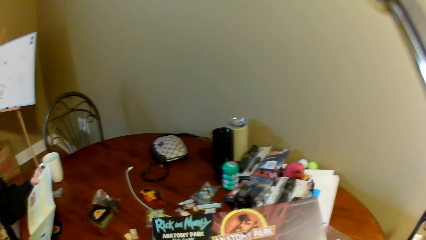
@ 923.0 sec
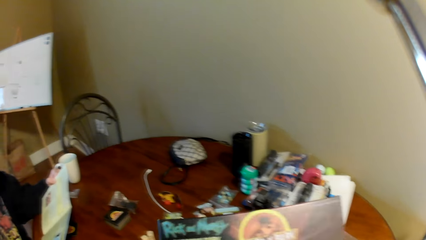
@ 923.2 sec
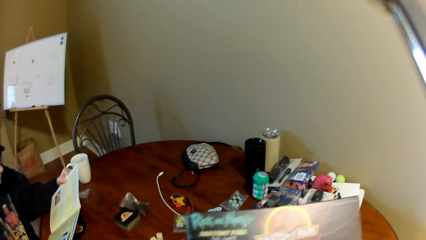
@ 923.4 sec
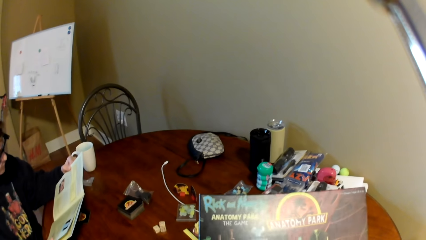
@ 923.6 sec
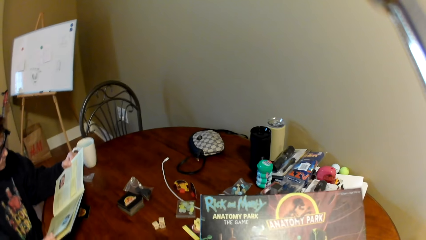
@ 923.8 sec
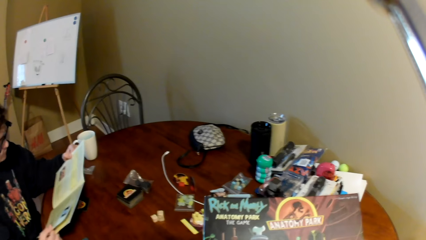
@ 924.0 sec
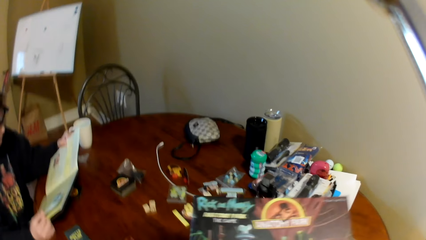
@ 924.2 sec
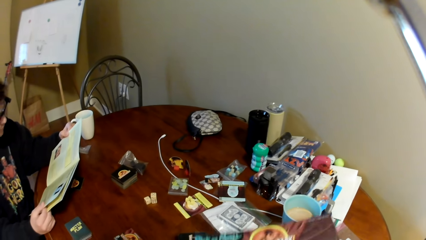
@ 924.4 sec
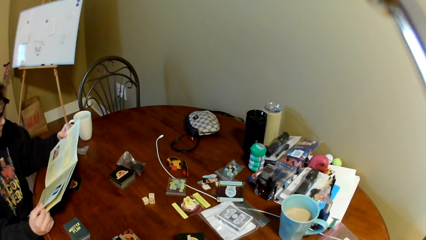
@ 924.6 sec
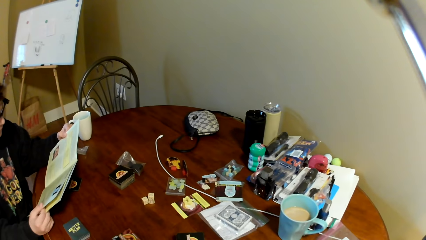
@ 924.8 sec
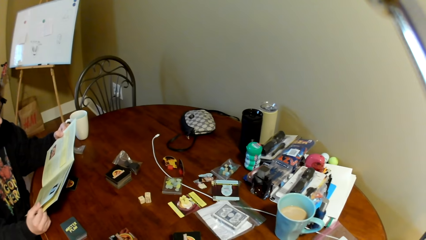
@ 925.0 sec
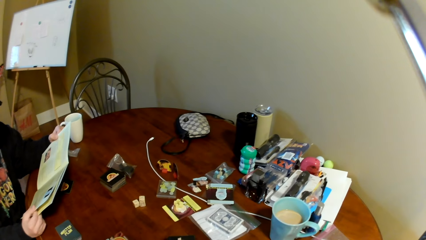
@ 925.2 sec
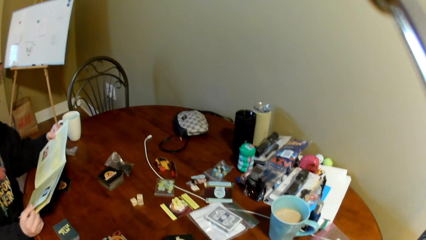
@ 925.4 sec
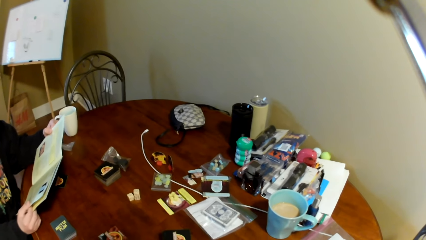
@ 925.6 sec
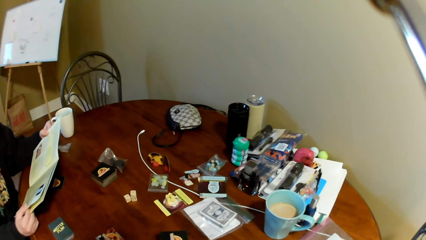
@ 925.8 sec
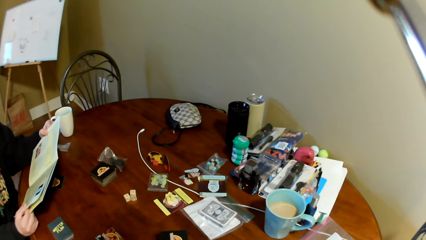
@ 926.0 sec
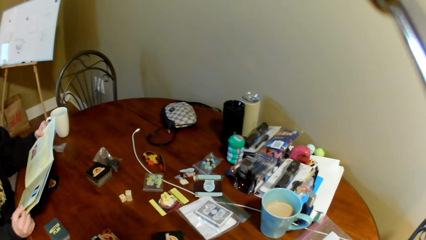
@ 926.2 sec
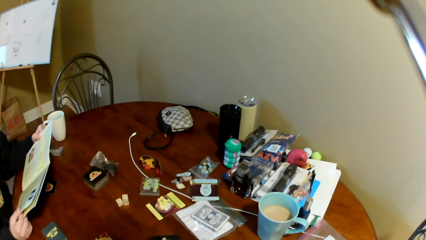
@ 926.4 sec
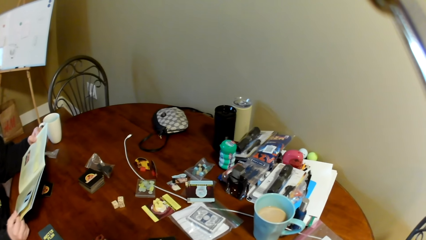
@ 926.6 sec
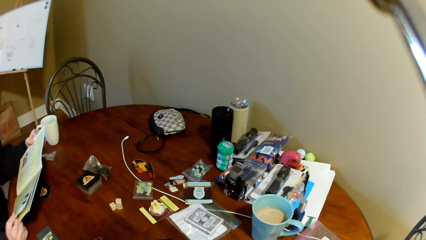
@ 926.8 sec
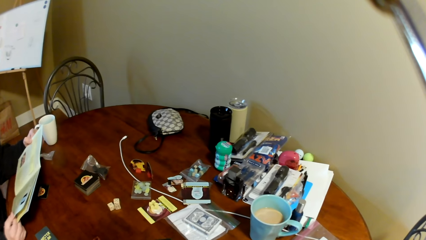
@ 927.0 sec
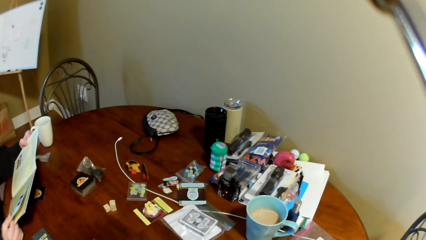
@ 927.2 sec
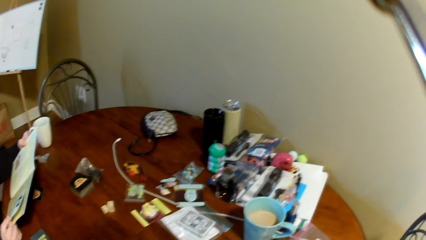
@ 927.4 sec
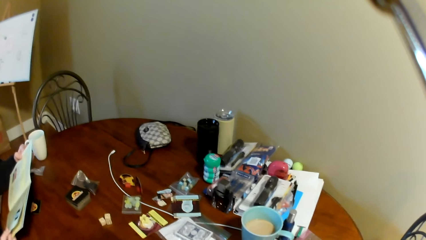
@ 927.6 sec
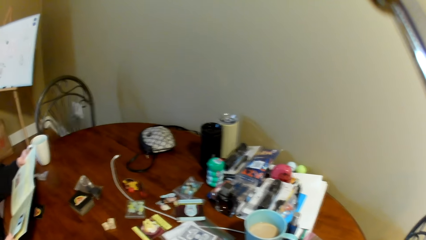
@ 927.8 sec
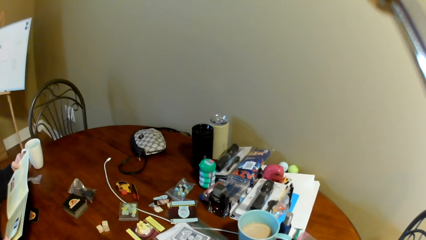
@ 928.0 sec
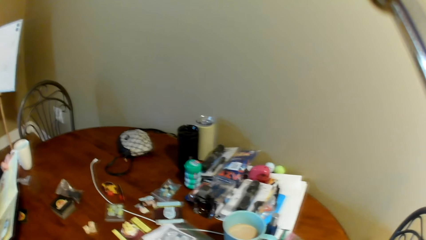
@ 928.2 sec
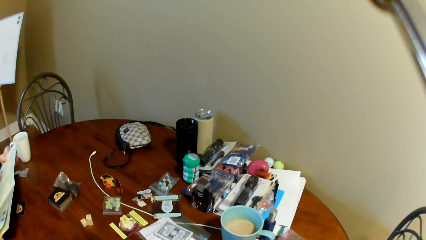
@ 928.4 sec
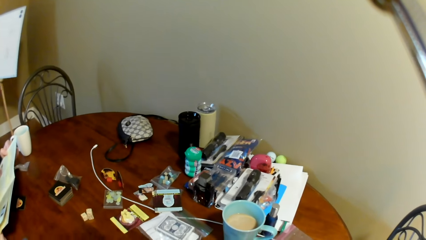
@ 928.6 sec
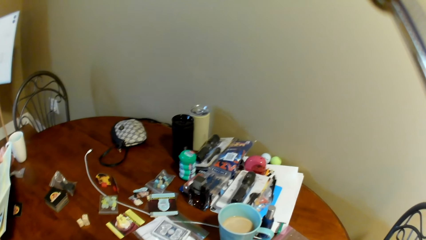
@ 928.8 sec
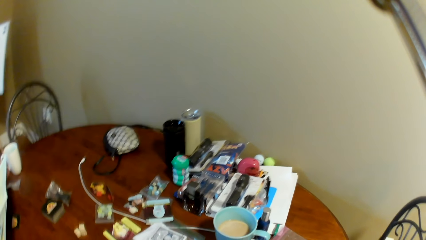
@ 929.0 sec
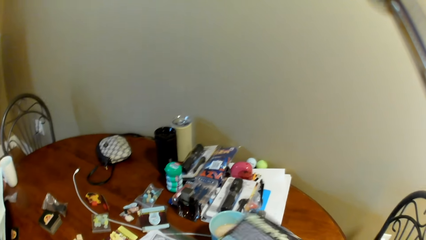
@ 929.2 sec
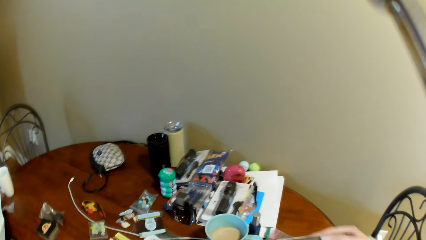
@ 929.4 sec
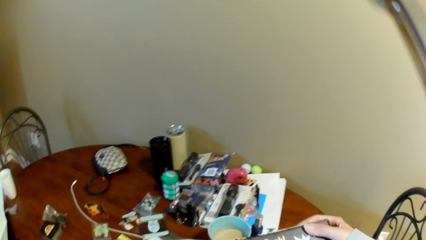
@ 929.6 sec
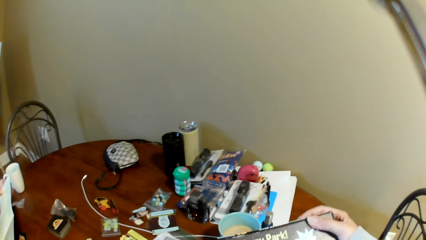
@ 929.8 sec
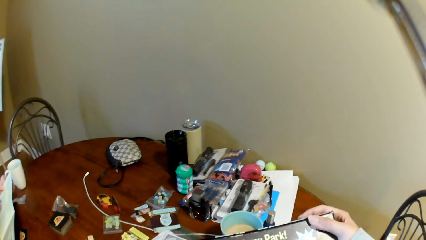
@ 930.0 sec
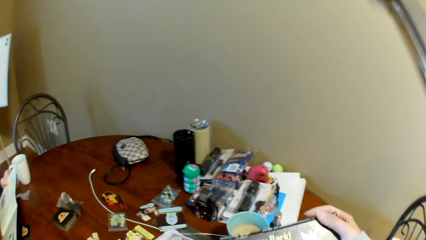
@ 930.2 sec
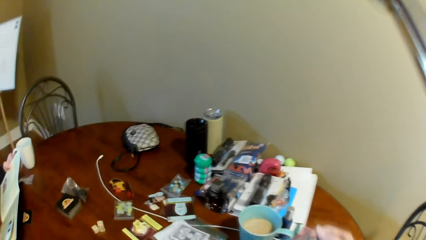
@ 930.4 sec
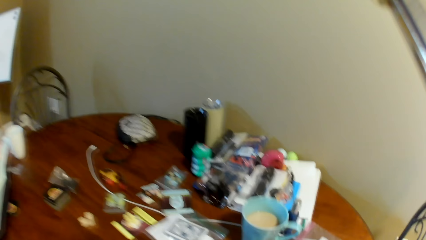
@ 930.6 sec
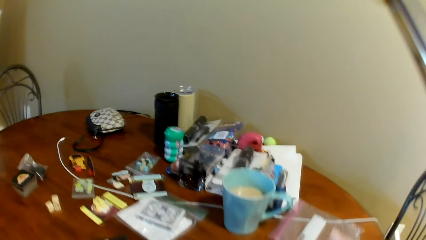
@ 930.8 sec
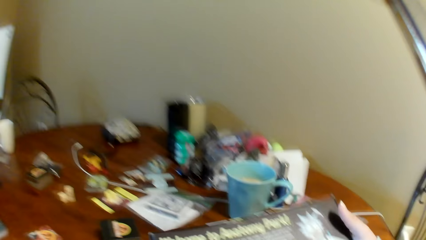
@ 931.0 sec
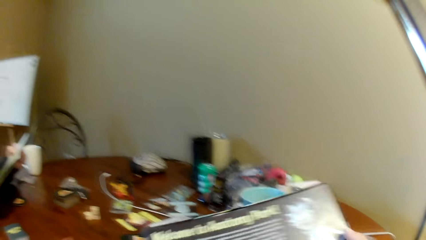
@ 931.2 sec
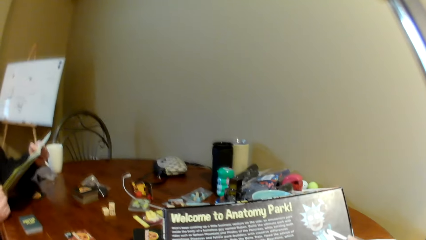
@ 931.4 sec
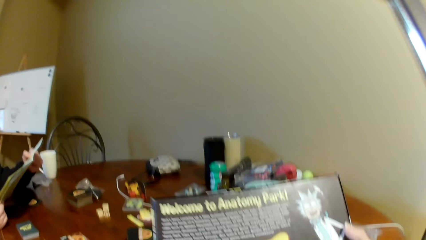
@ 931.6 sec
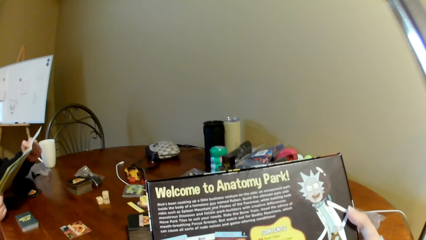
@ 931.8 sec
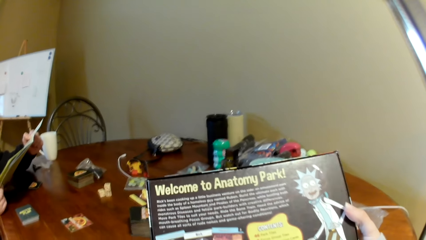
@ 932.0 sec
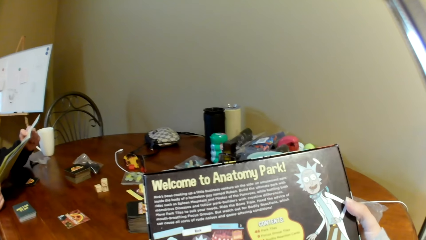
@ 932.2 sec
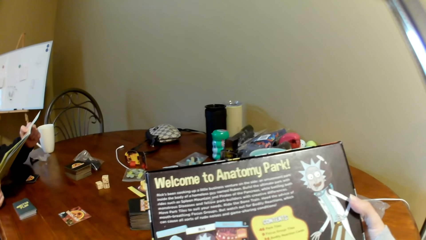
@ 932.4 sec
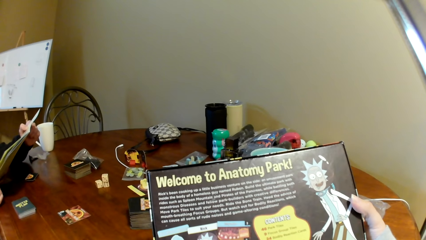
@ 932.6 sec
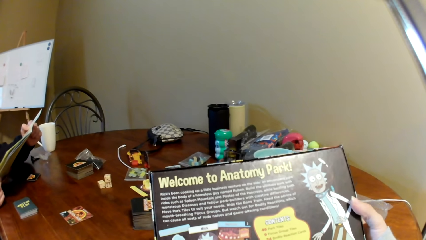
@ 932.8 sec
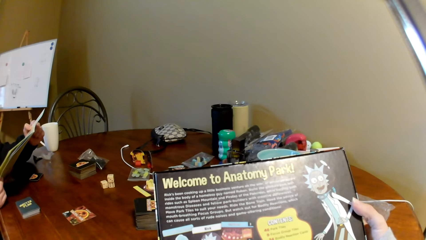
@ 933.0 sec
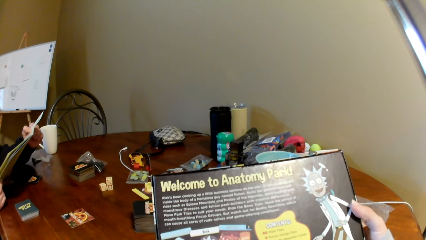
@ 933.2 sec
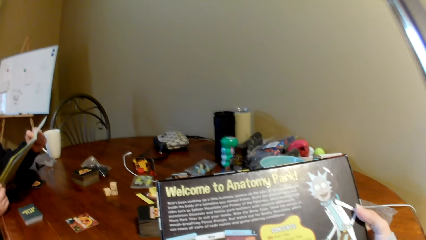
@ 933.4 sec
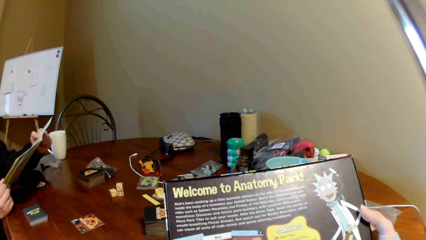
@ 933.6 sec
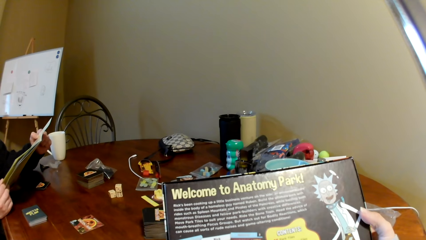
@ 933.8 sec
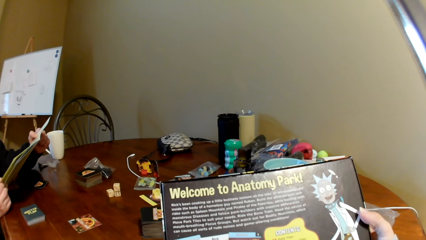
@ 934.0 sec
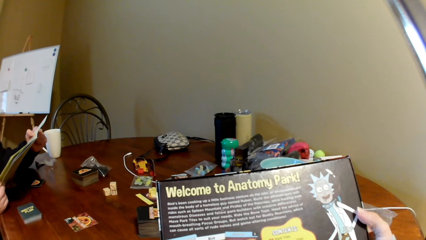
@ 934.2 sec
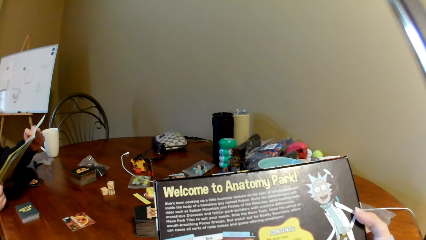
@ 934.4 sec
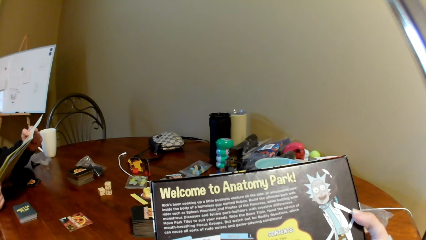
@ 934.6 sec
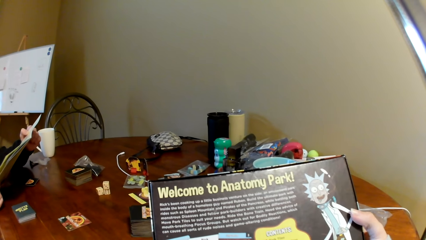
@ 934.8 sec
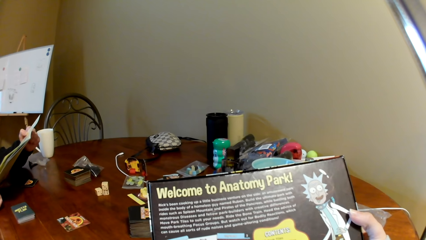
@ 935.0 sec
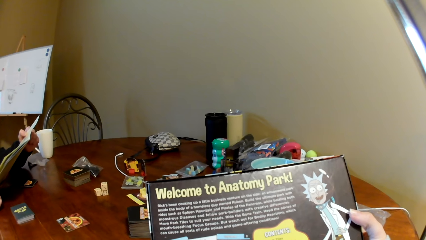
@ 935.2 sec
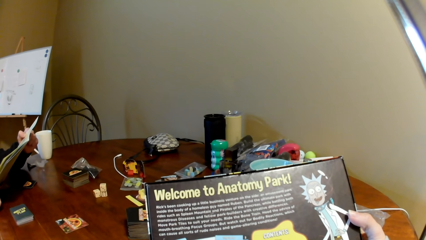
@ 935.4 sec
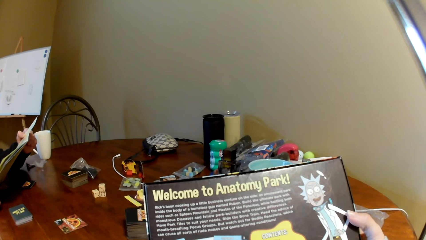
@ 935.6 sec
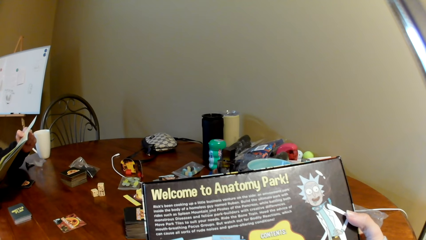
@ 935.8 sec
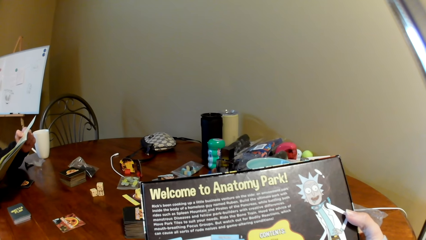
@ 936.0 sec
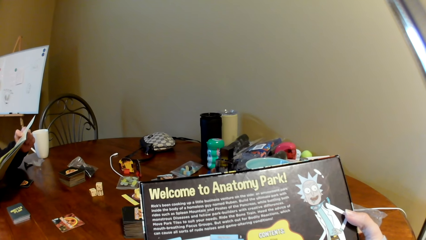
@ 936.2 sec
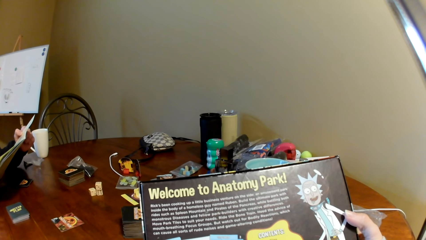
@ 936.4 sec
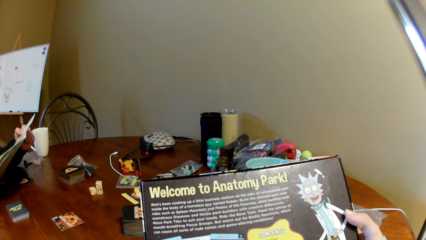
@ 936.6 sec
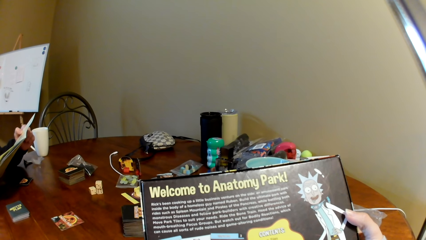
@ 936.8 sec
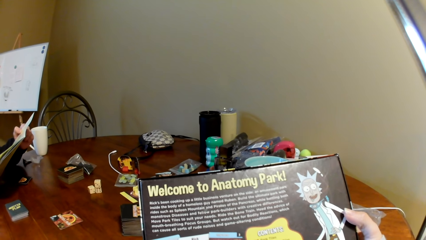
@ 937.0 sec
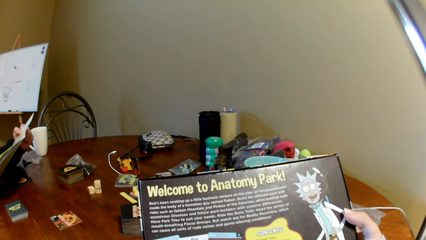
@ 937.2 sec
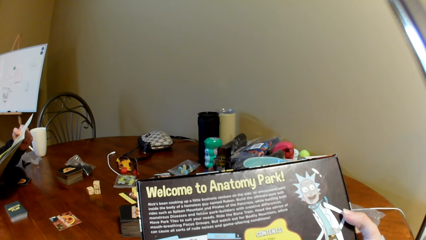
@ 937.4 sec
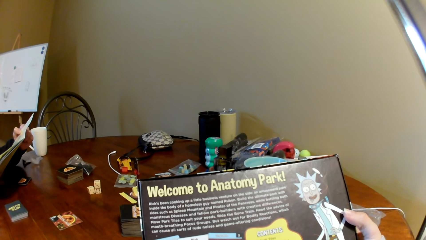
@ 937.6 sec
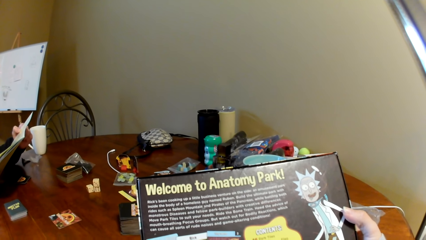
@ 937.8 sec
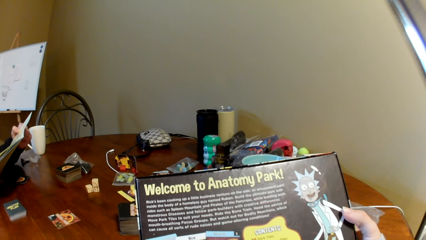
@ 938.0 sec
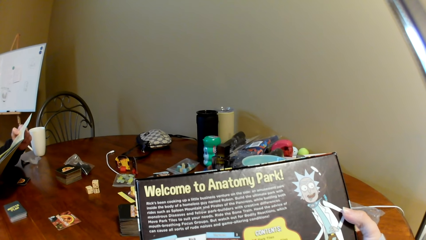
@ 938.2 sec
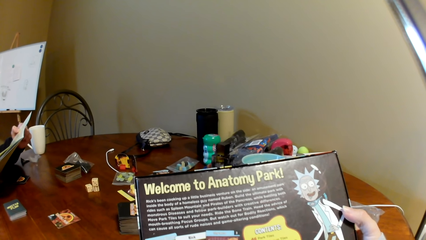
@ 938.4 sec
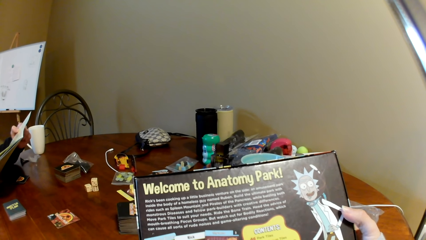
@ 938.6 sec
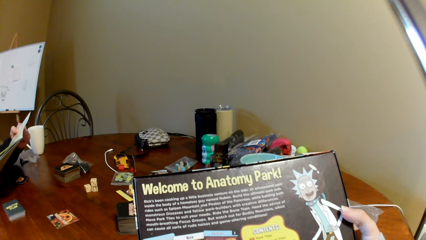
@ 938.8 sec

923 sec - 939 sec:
The camera wearer picks up a book. They sit on the chair. They read the box.
